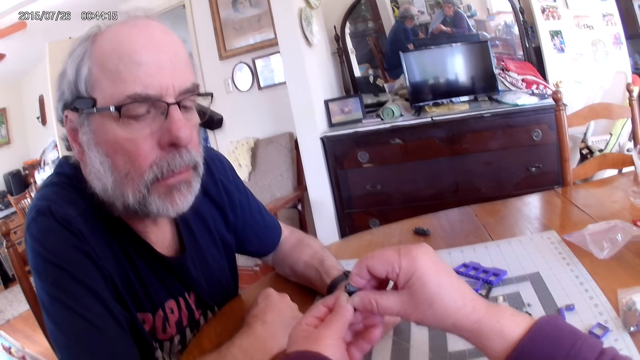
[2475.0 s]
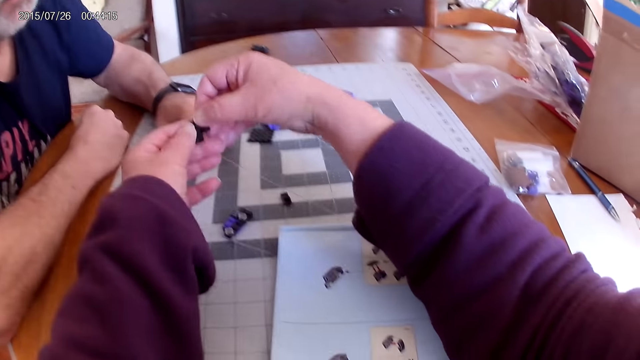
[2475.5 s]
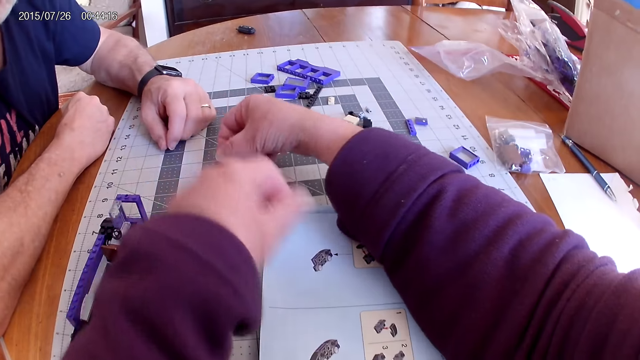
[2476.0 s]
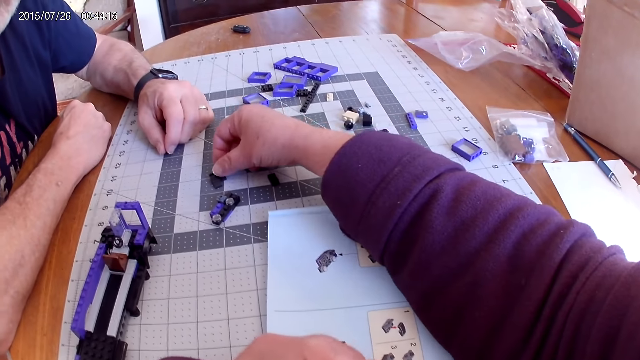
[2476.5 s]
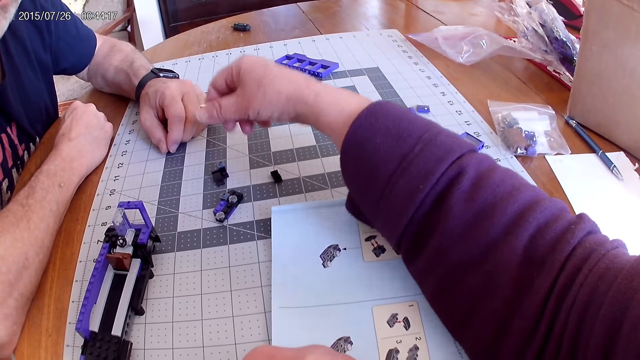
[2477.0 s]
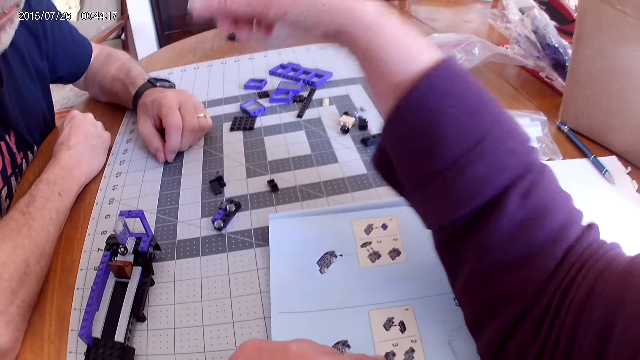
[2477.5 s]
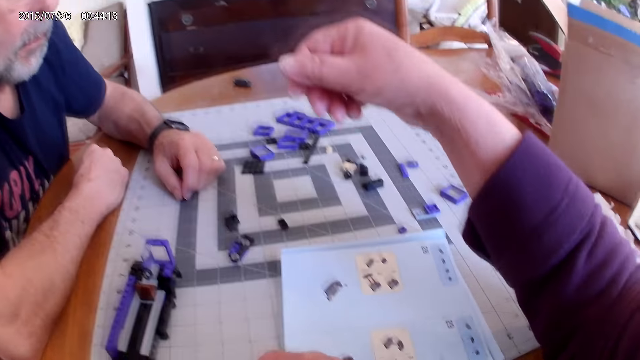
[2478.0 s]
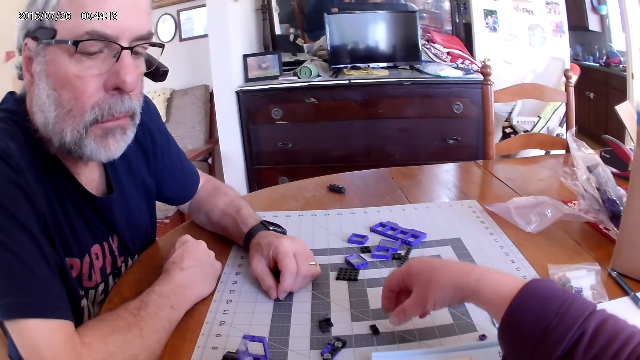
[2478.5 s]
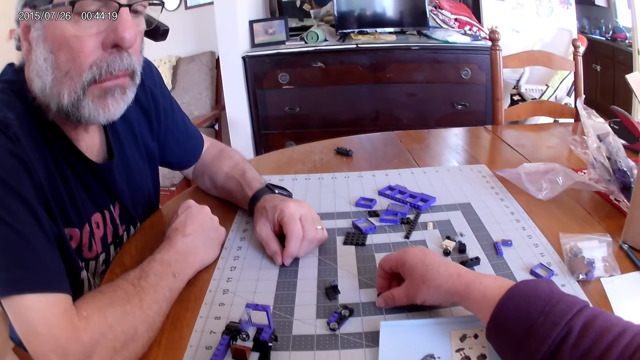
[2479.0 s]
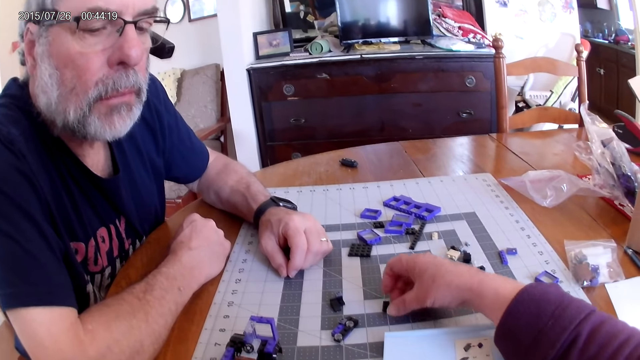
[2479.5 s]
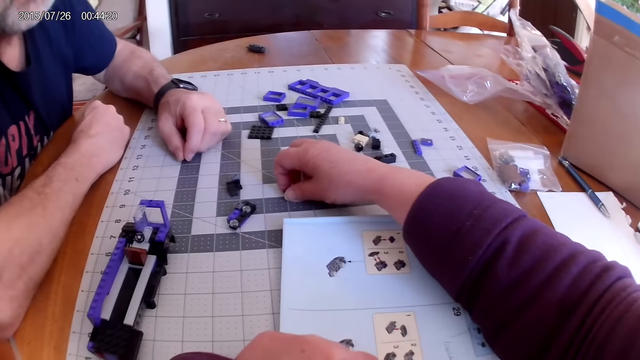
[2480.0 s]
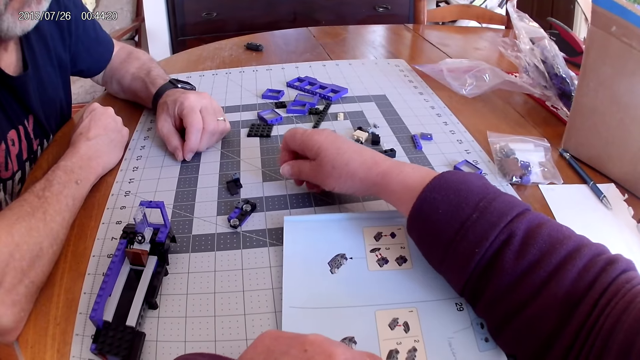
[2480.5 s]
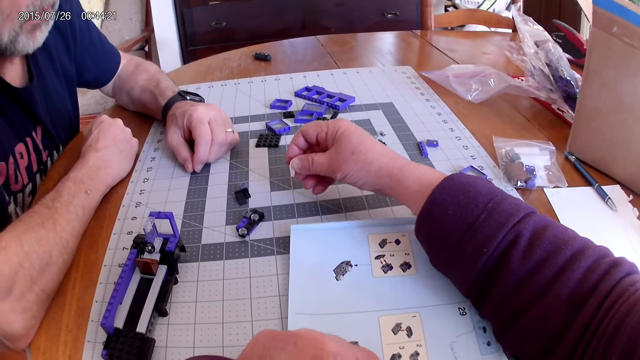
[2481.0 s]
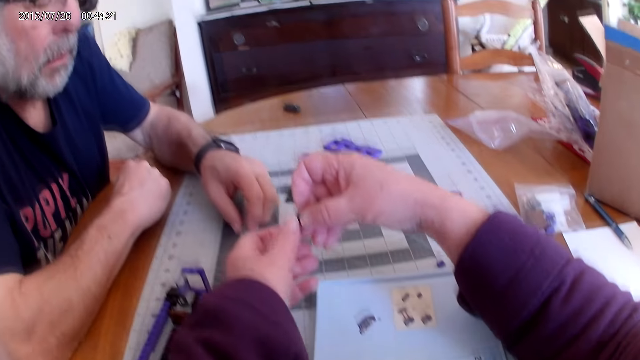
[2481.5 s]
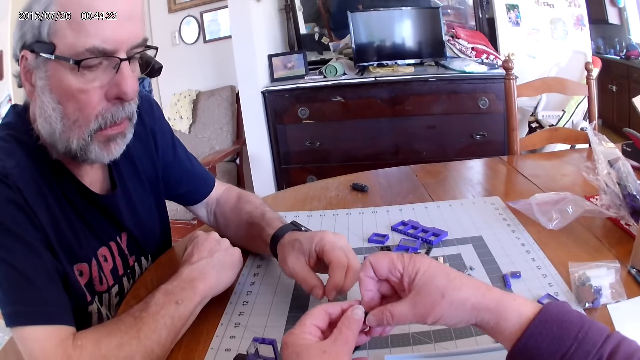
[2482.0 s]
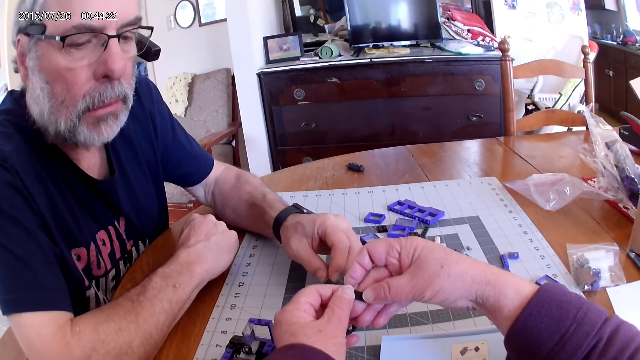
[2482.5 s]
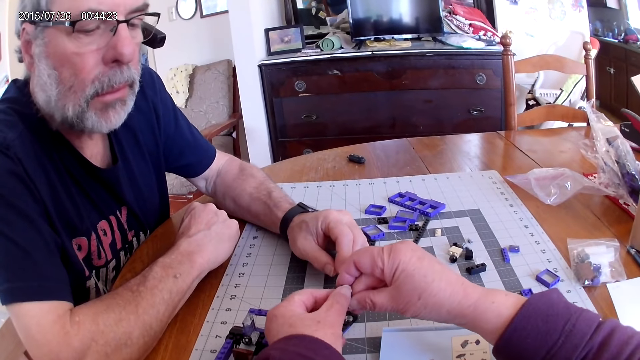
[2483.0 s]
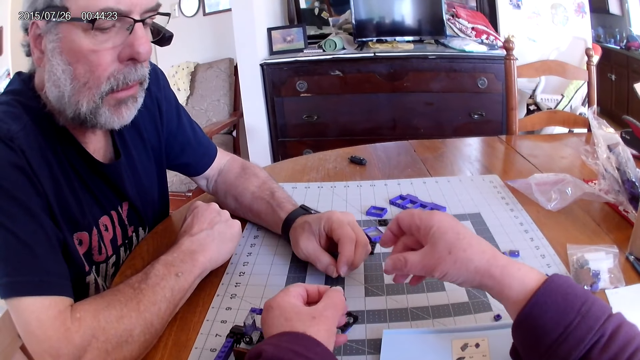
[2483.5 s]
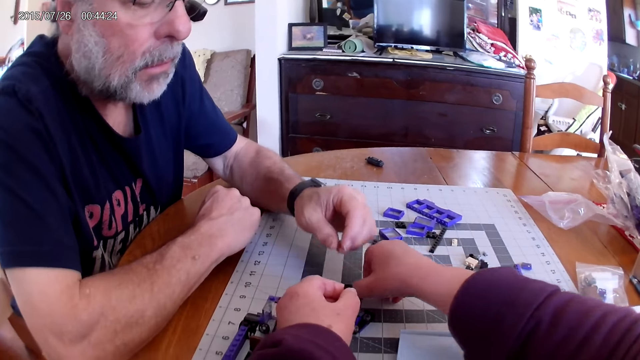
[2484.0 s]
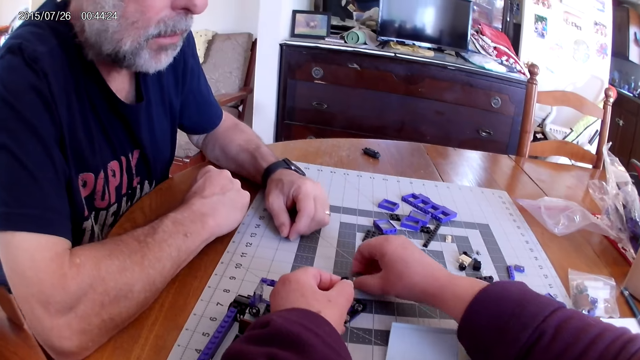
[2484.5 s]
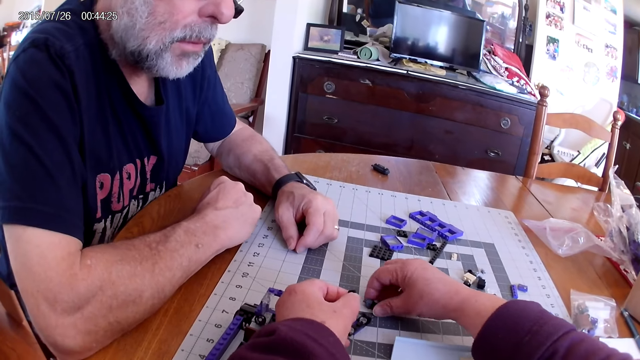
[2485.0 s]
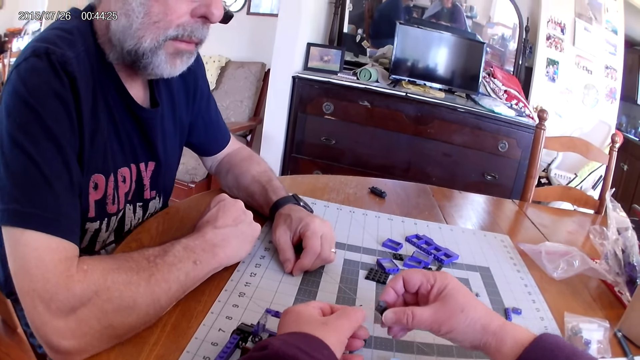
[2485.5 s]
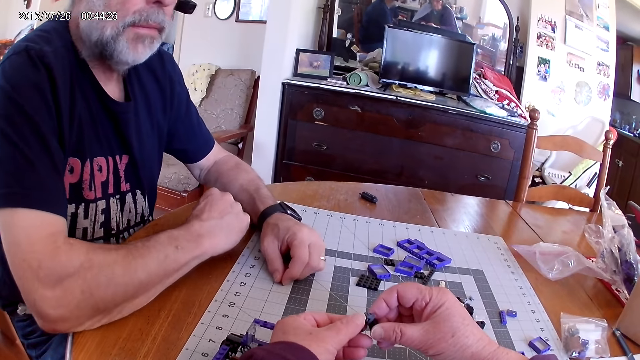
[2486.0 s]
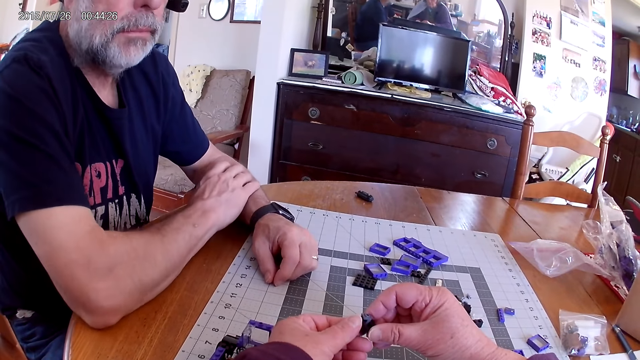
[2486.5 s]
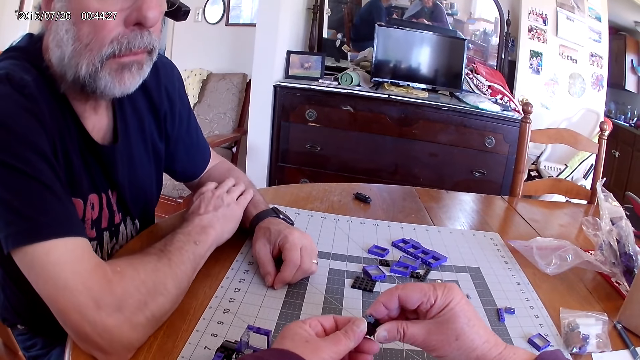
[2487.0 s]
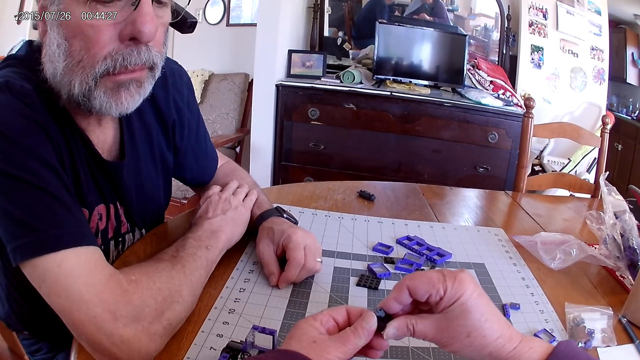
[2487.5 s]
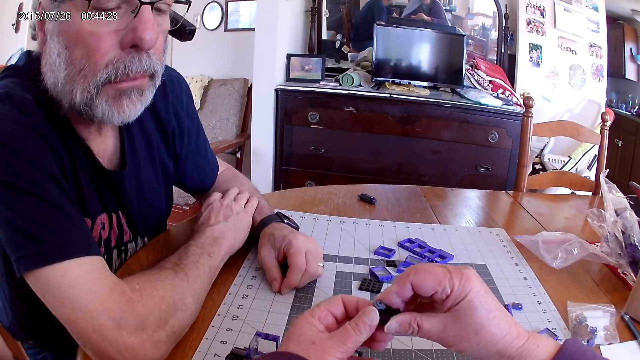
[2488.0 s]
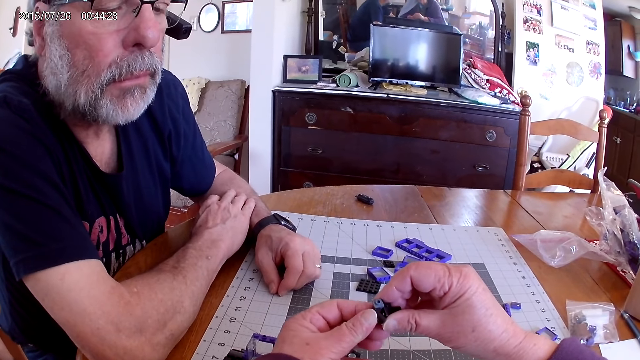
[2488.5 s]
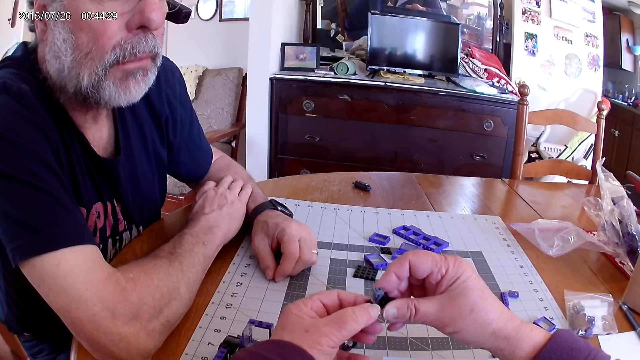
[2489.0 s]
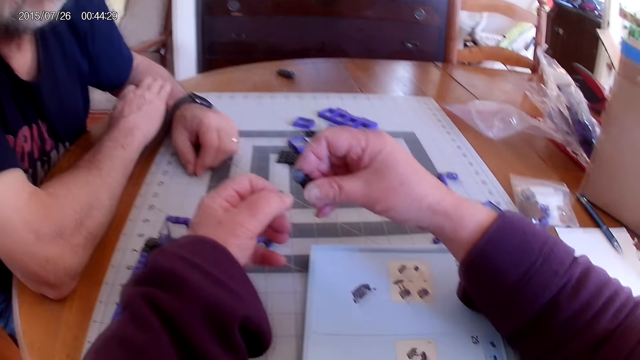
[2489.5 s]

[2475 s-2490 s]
The camera wearer places down the plastic pieces. They pick up a plastic piece from the table. They pick up a plastic piece from the table again. They fix the plastic pieces together.

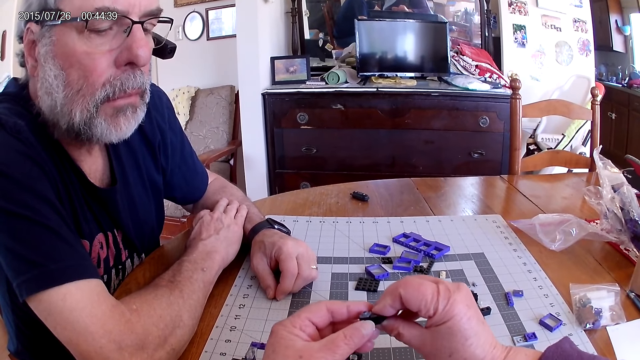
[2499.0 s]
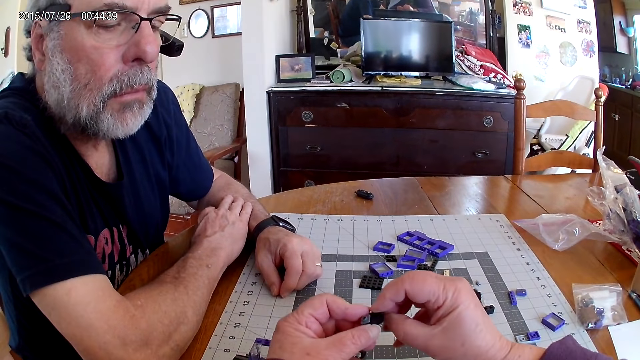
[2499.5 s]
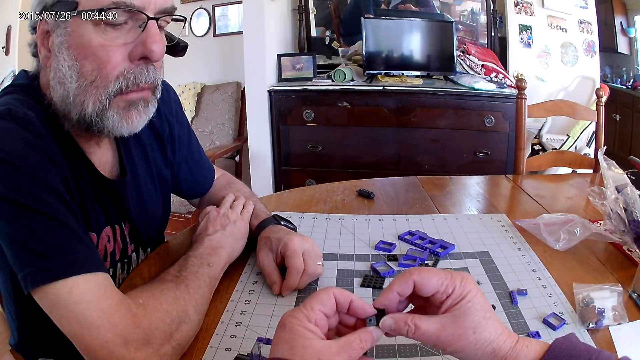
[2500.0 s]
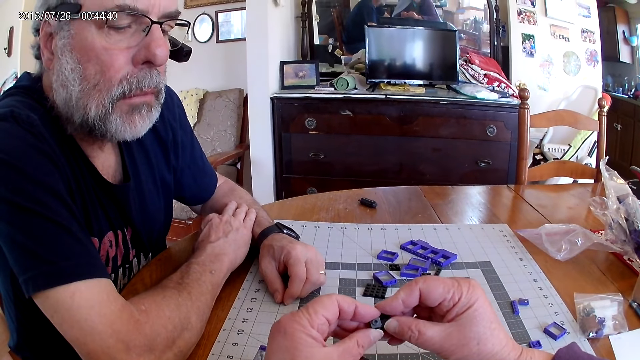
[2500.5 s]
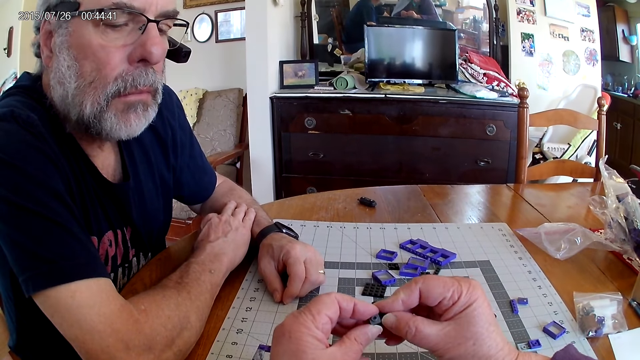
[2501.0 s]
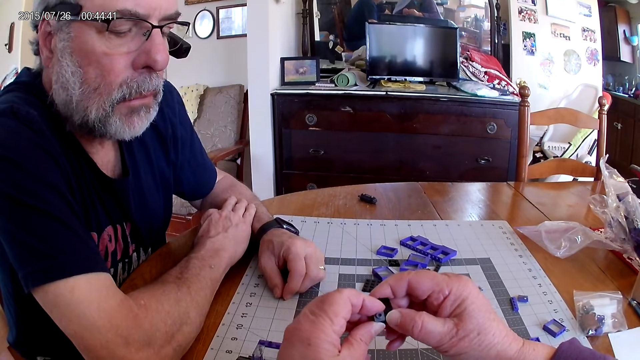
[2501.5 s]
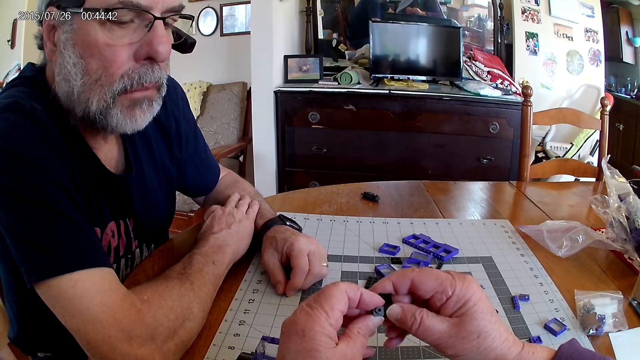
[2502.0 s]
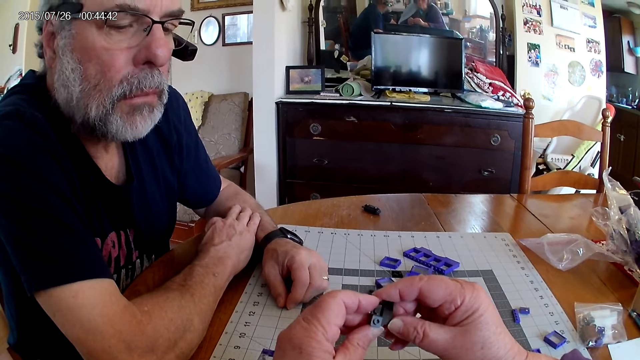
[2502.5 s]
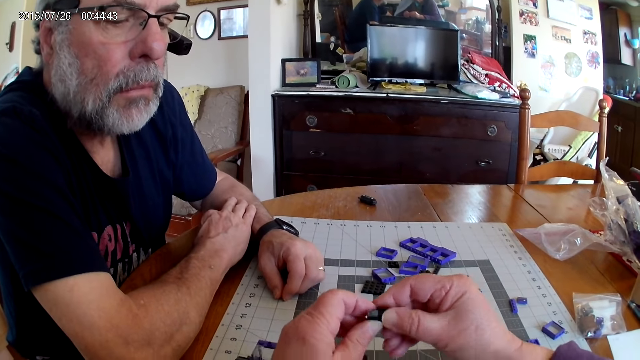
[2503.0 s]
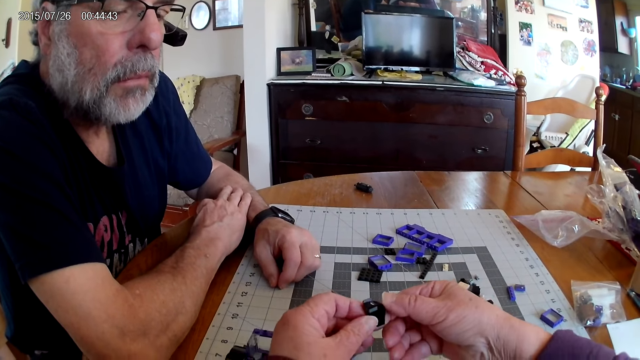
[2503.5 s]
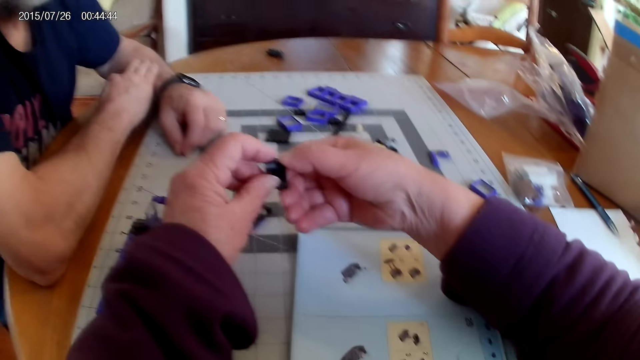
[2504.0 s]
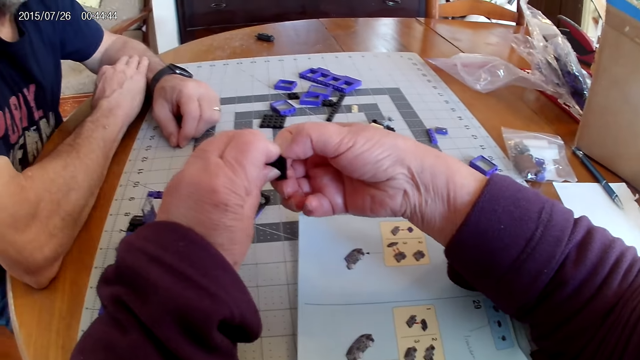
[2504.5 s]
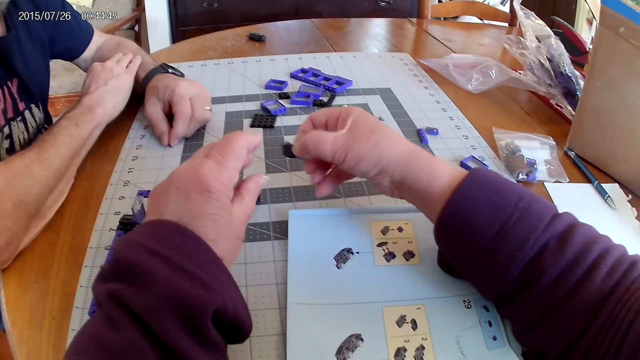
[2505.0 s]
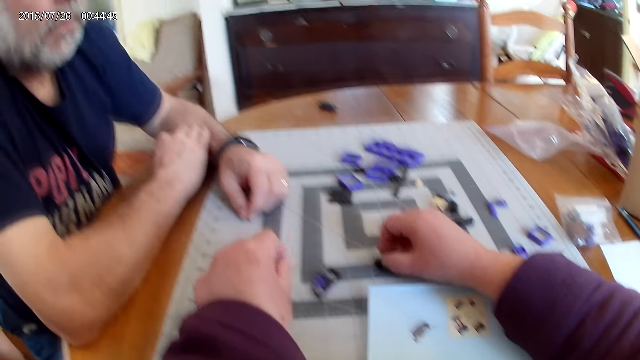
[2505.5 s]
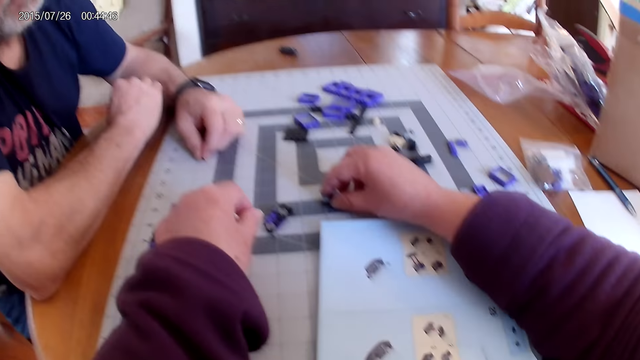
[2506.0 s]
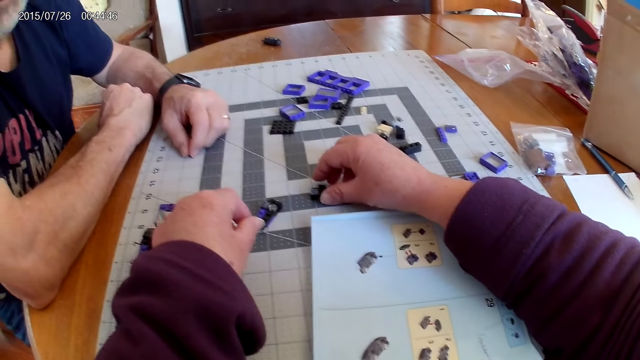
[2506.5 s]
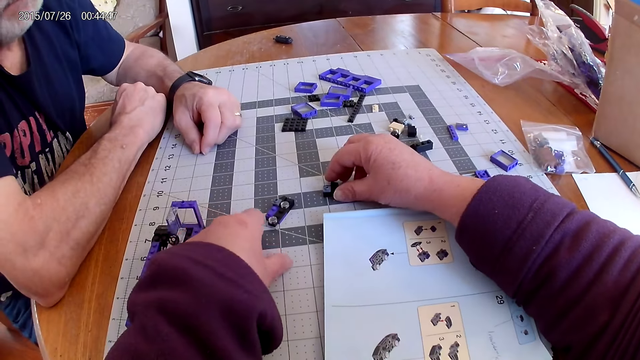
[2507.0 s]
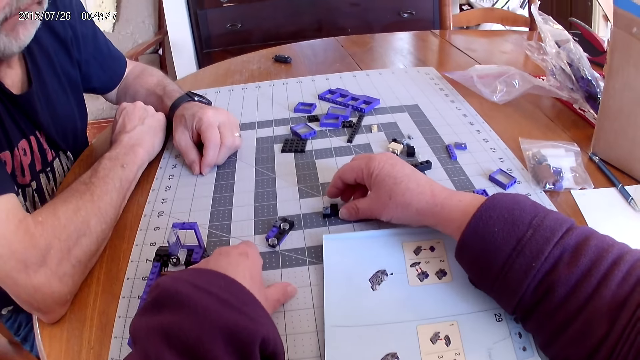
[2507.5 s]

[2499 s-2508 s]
The camera wearer places the fixed plastic pieces on the table.
